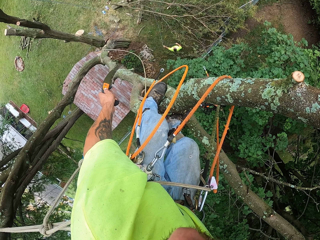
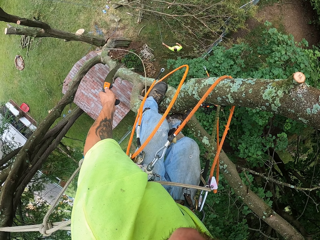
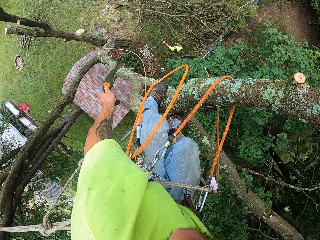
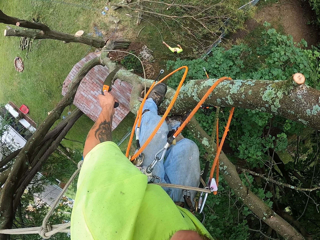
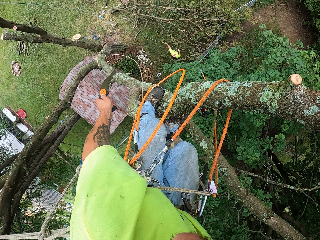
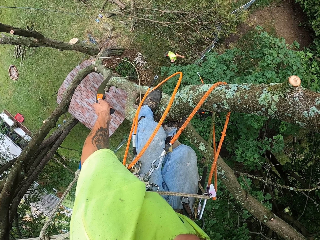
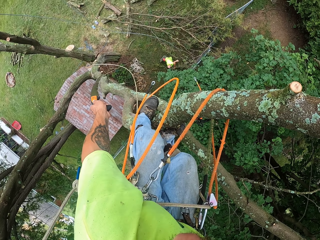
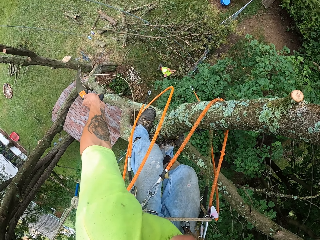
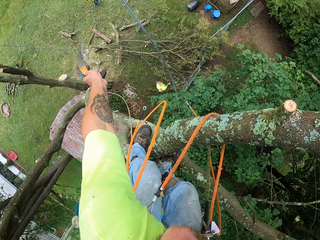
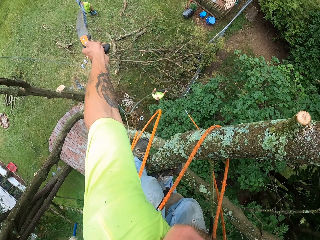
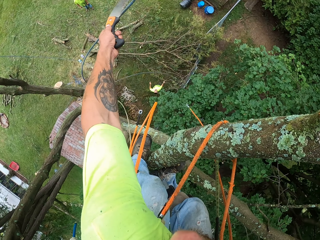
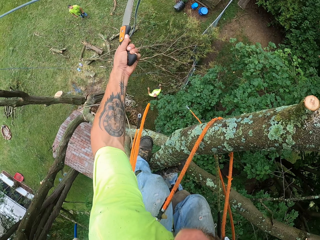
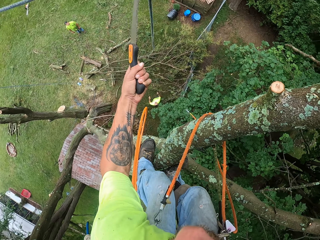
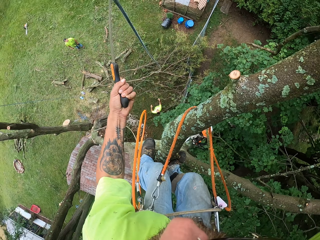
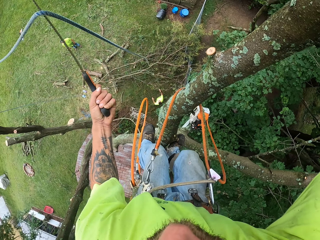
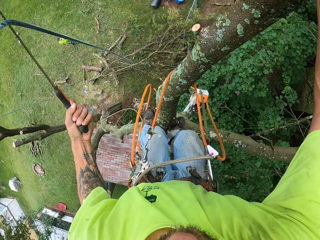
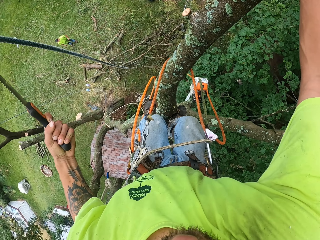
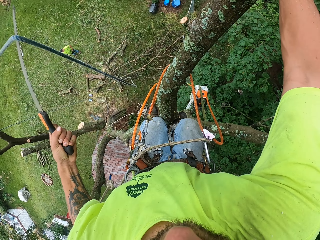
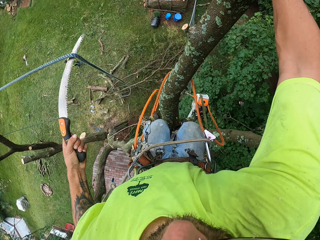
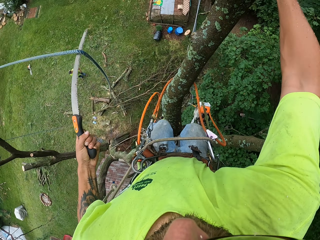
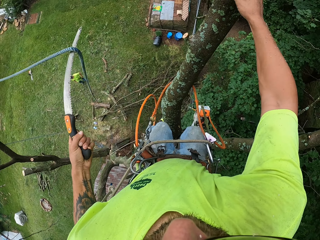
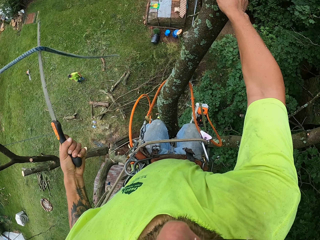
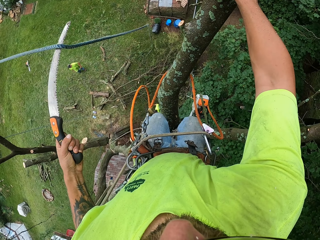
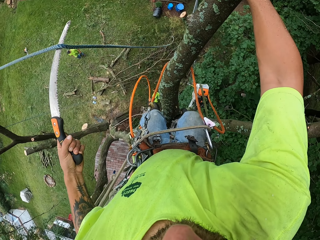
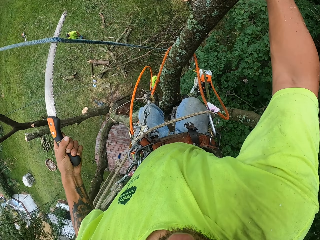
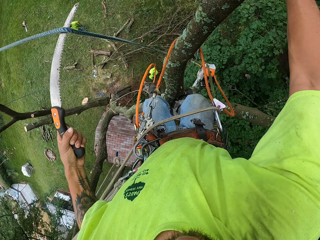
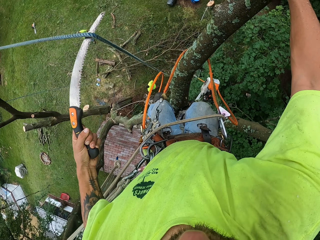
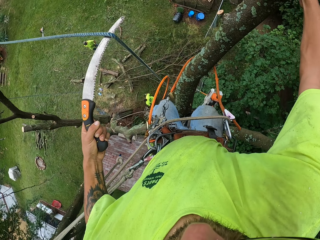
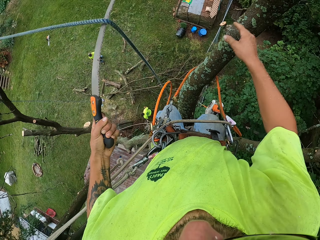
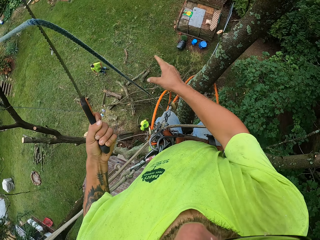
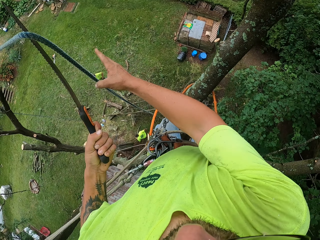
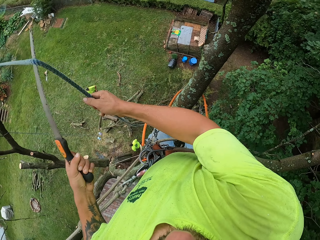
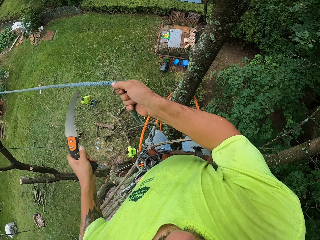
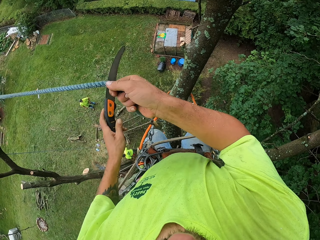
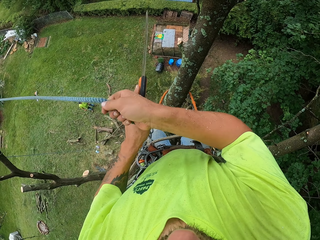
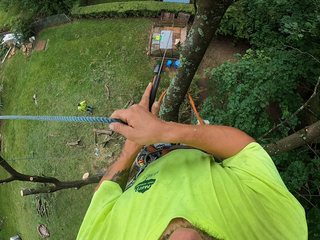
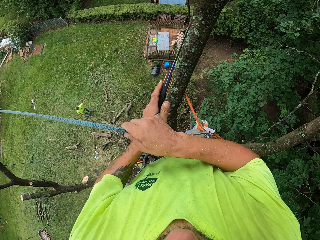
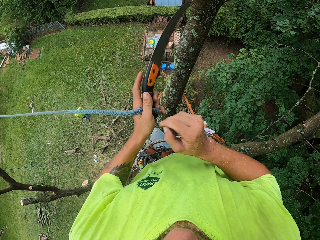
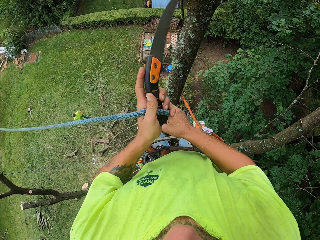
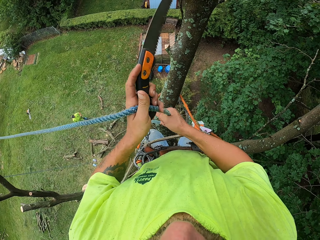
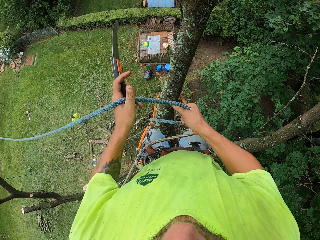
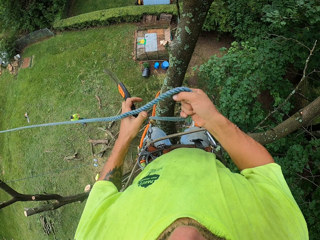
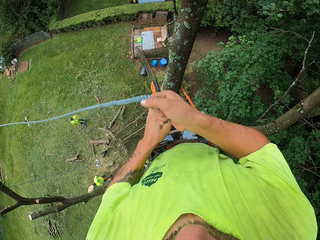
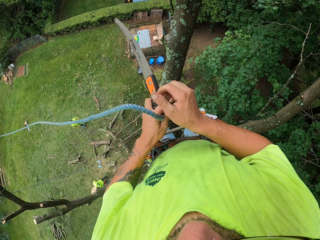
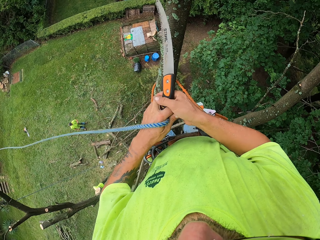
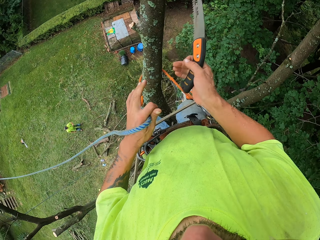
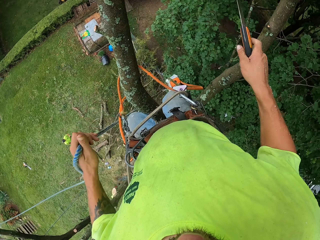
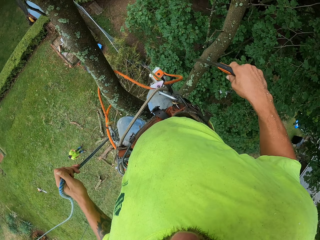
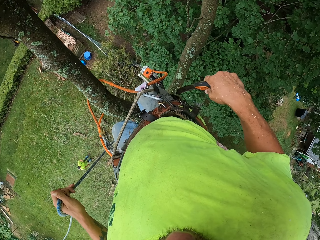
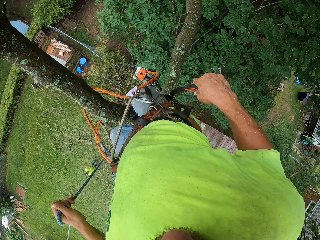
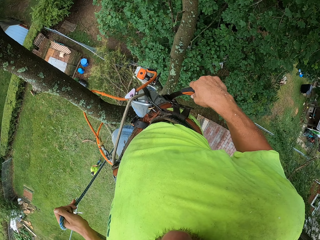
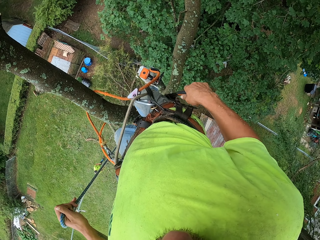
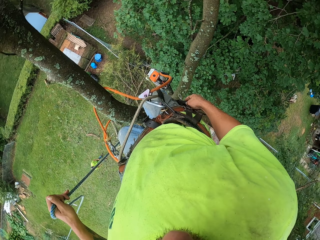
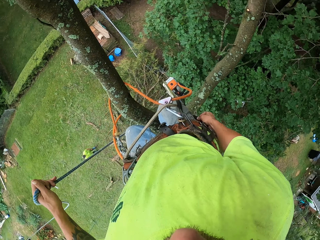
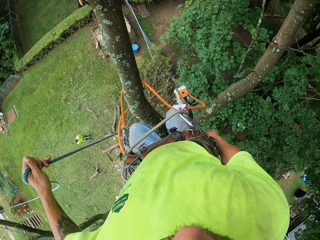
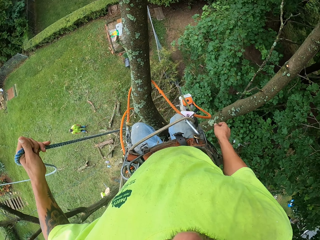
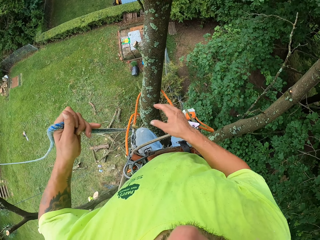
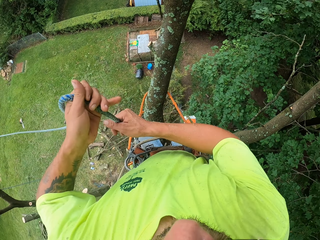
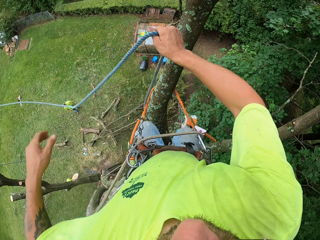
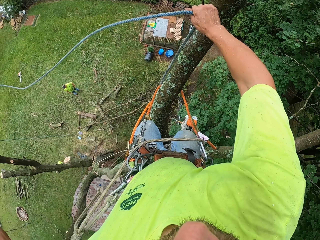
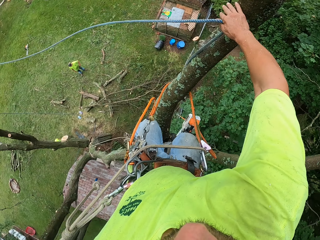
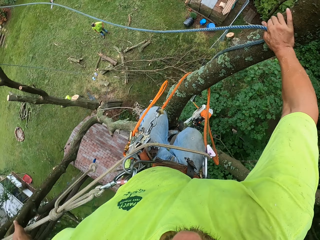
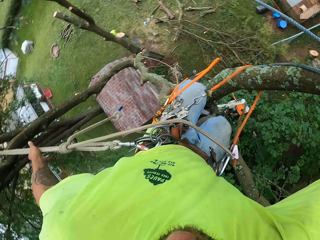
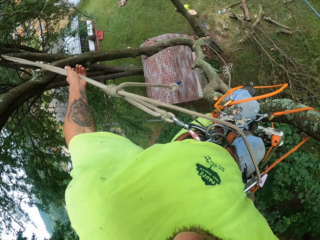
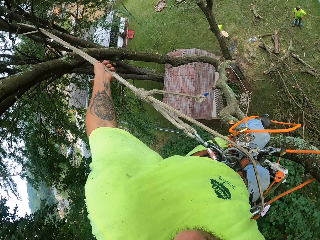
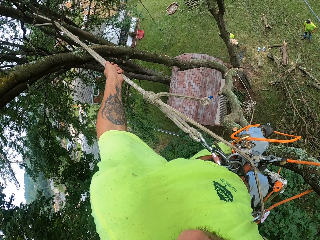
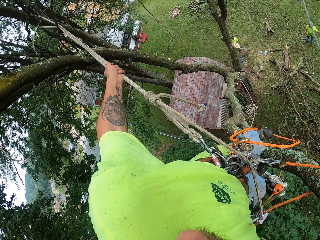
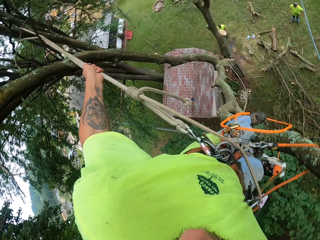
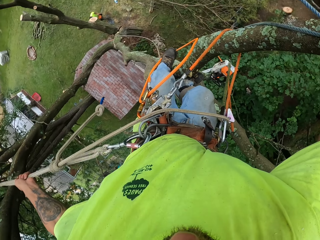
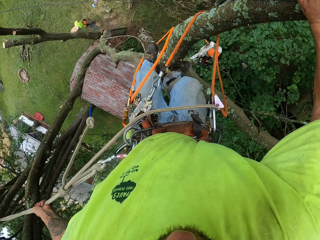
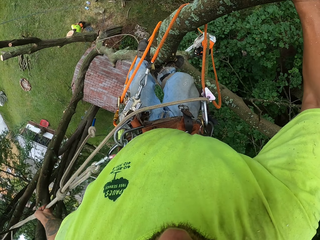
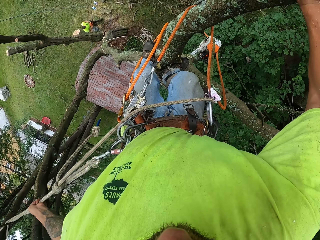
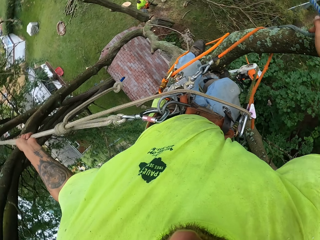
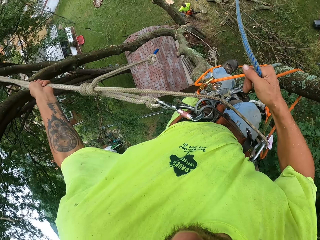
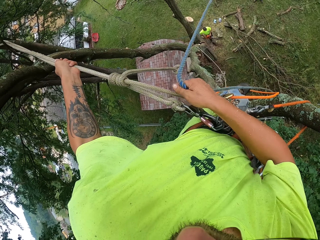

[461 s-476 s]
A man throws a rope to the camera wearer with his left hand. The camera wearer picks up the rope with a saw. He holds the rope with his right hand. He picks up the rope with the right hand. He passes the rope from his right hand to his left hand. He pulls the rope. He adjusts the rope with his right hand. He passes the pruning saw in his left hand to his right hand. He drops the pruning saw in the purse with his right hand. He passes the rope from his left hand to his right hand. He pulls the rope. He pulls the rope on the tree with his left hand. He touches the other rope.

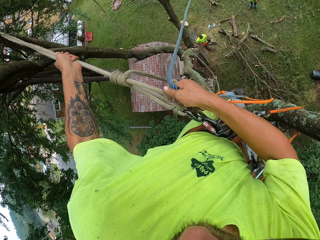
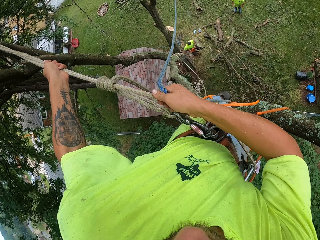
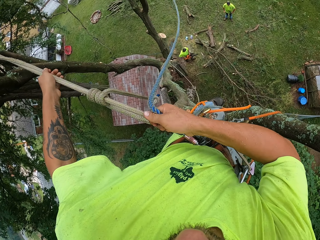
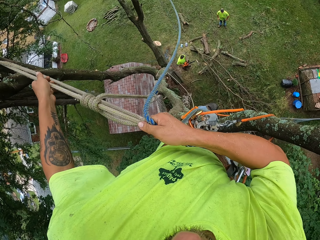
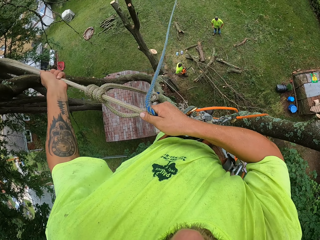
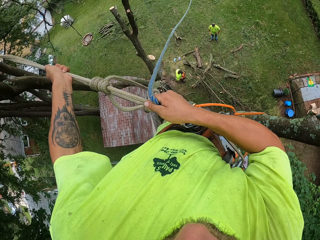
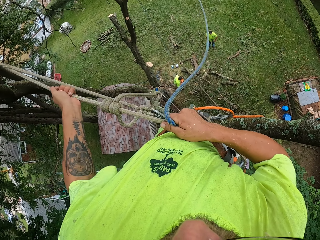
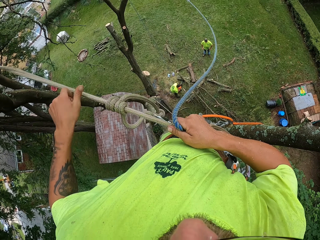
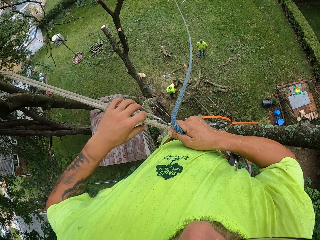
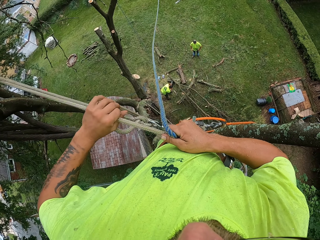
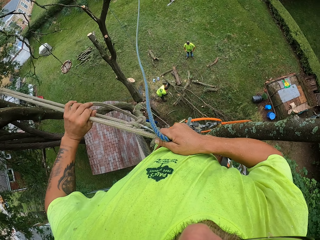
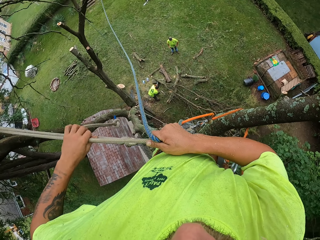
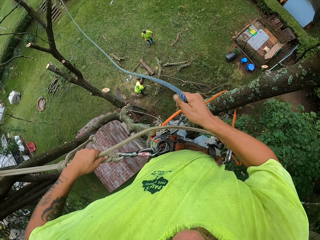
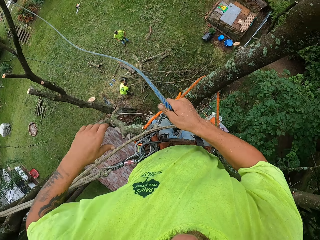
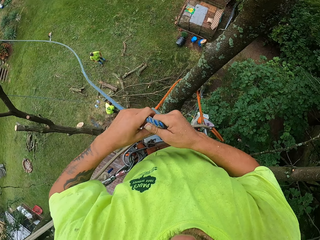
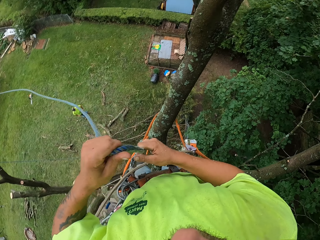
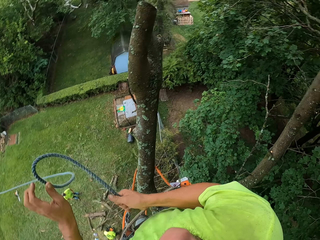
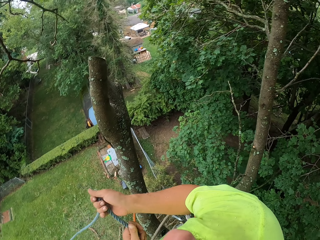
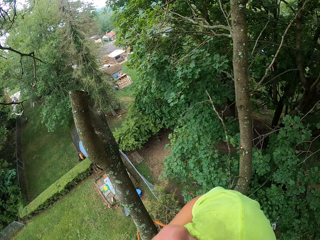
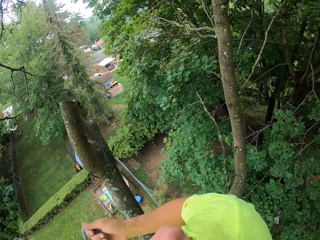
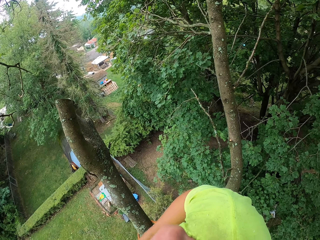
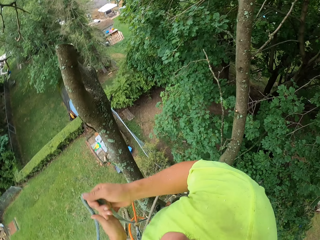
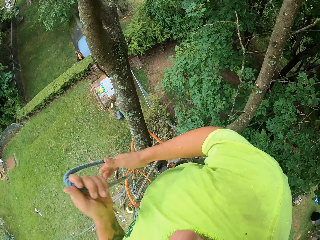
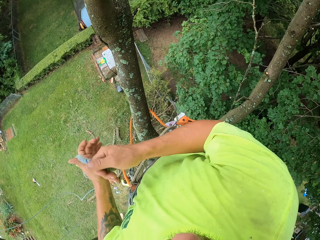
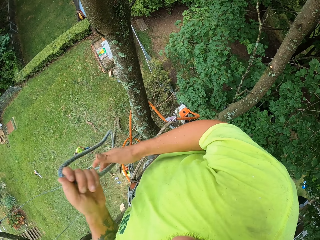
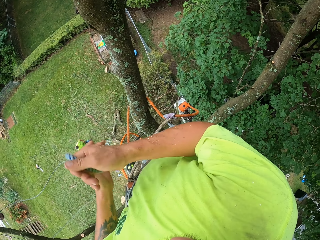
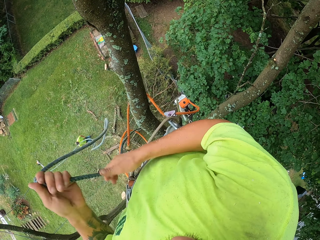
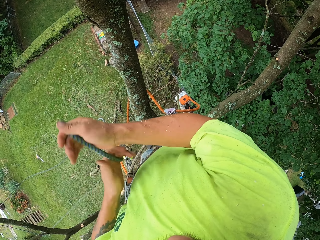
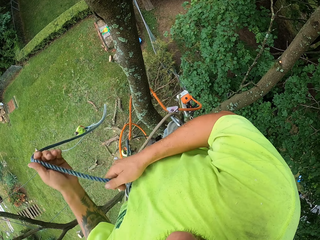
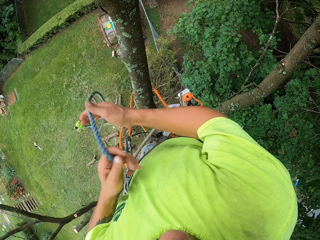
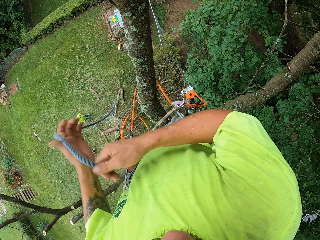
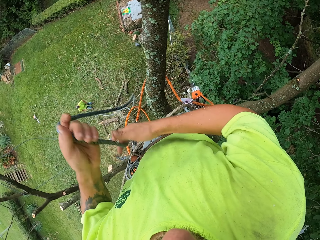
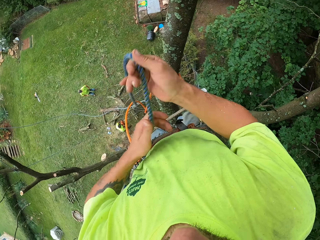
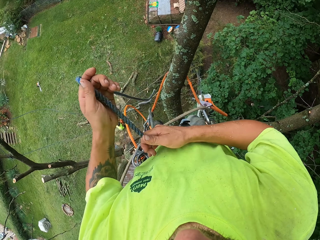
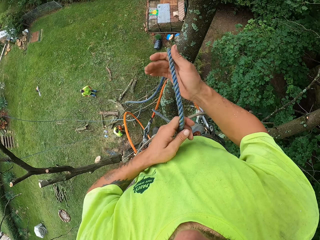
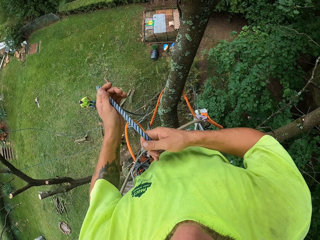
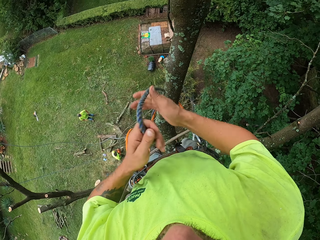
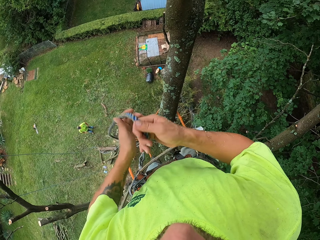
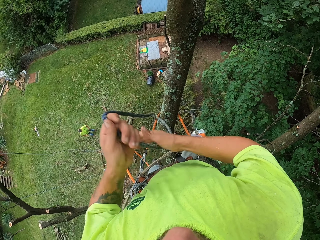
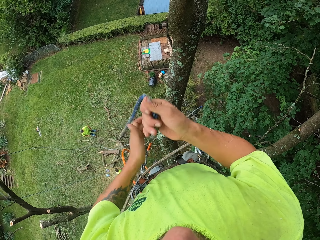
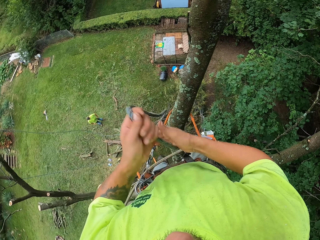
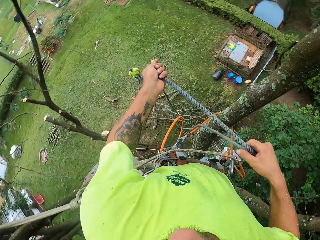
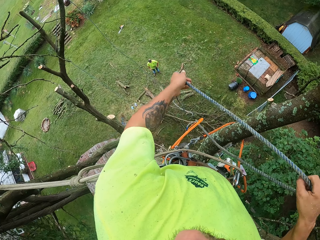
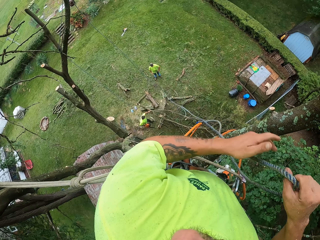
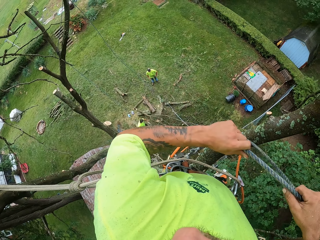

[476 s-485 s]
The camera wearer adjusts the rope on the tree with his hands. He curls up the rope with both hands and pulls the other rope.
